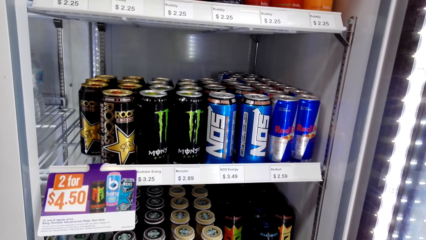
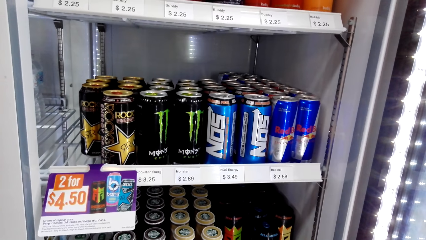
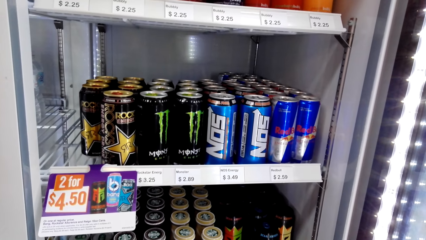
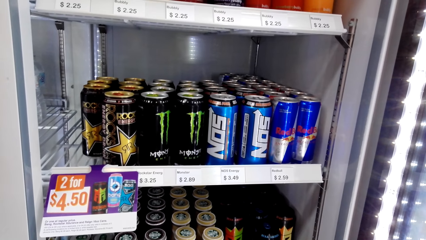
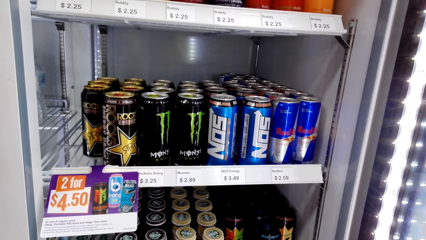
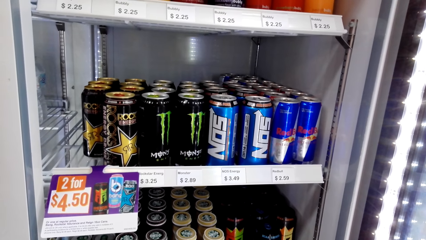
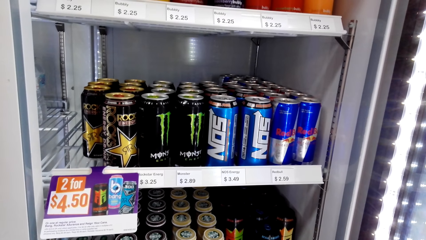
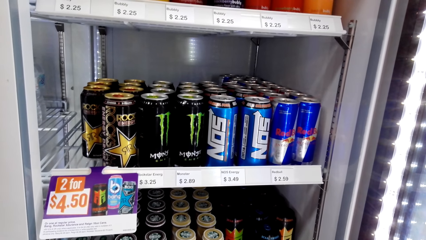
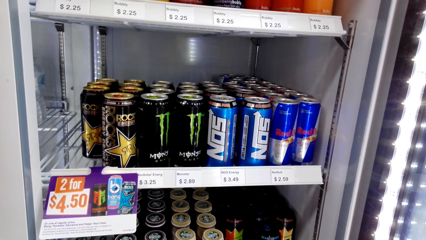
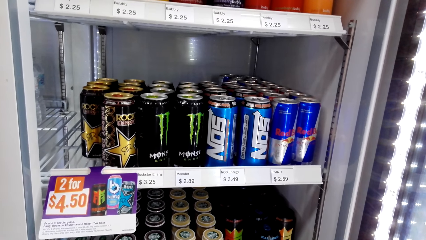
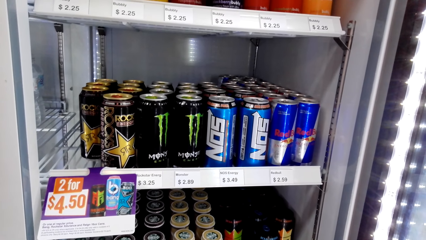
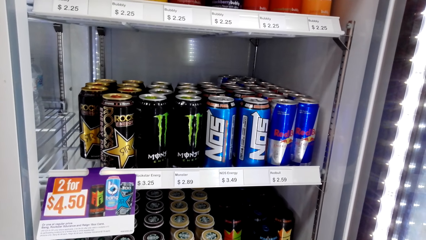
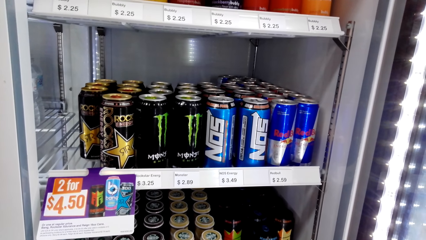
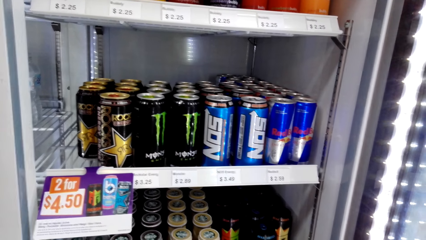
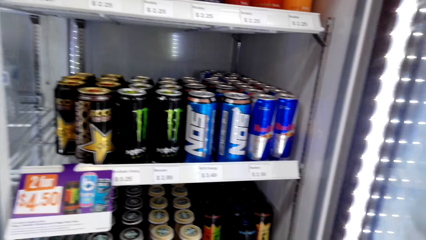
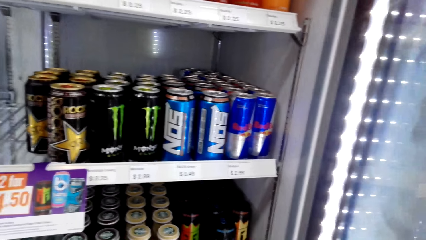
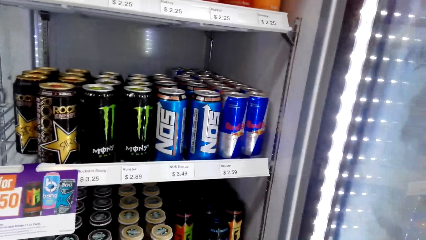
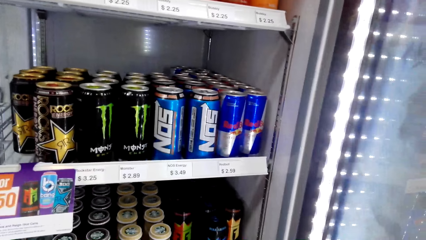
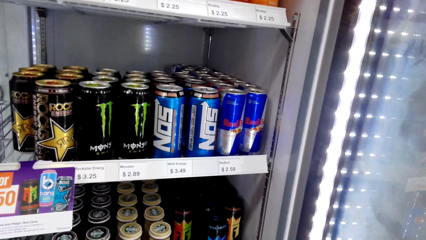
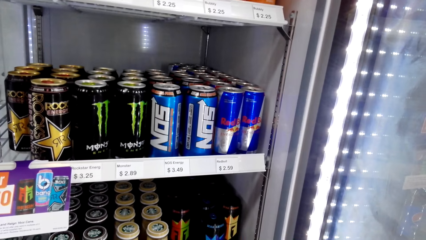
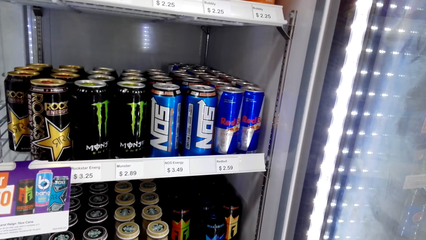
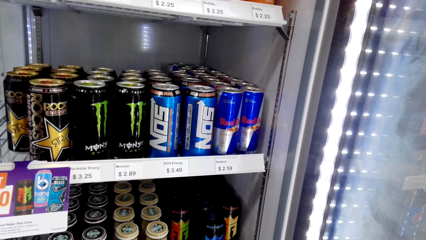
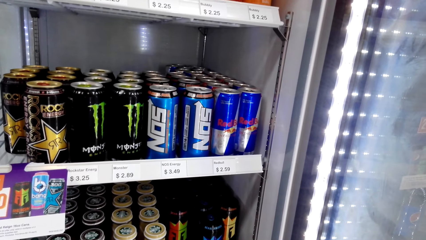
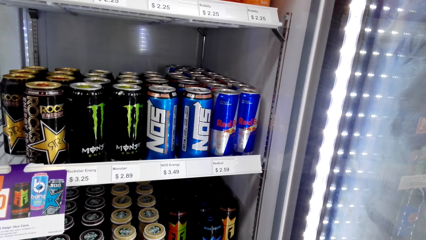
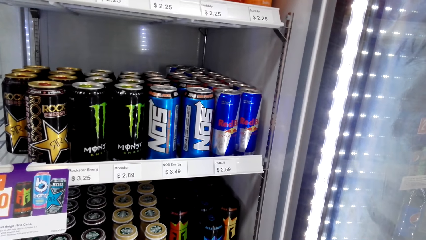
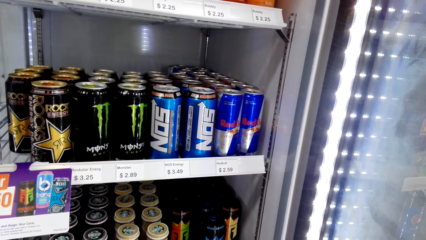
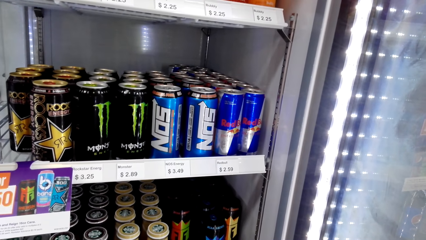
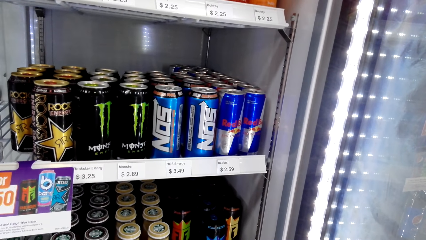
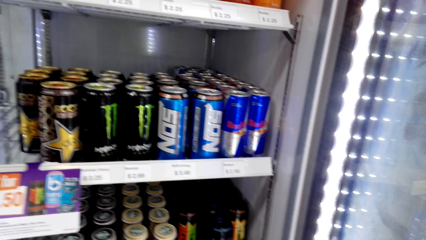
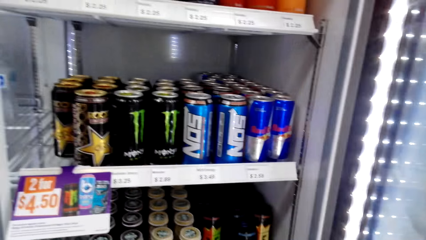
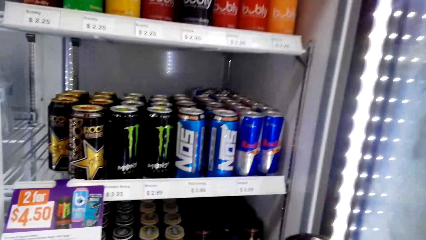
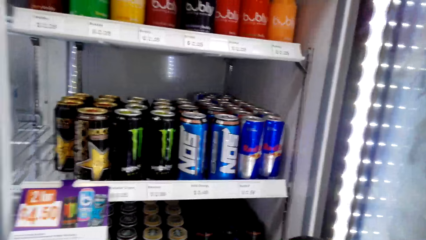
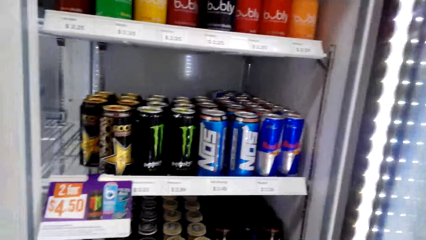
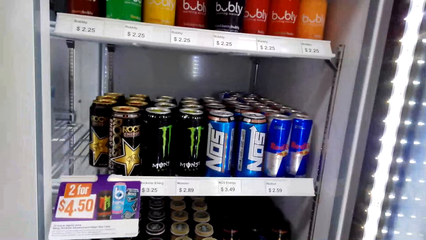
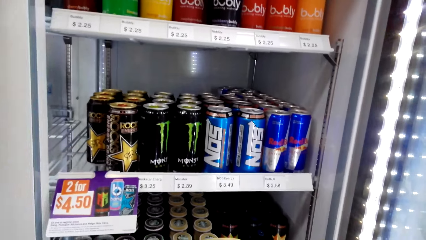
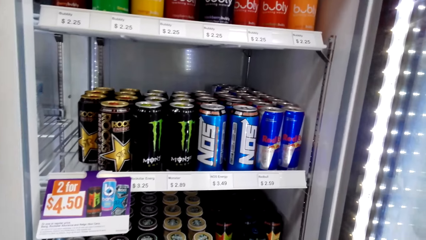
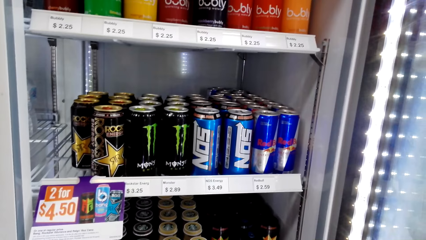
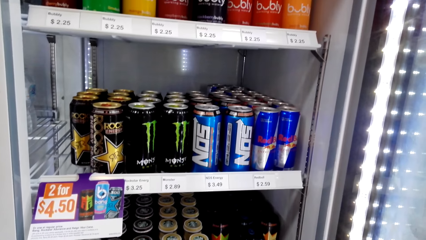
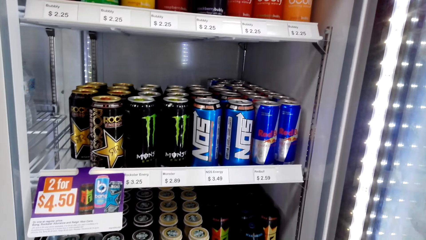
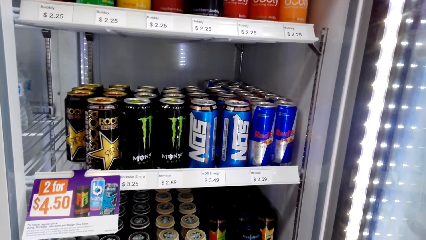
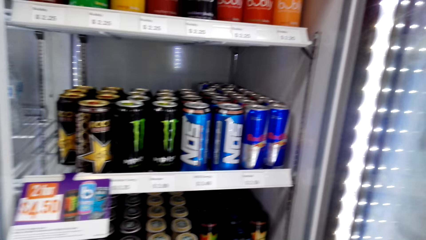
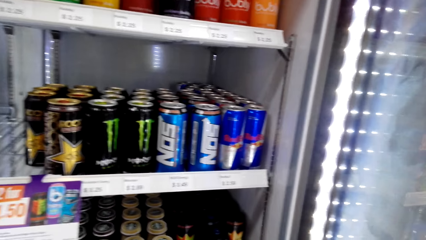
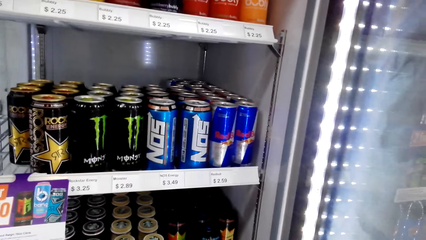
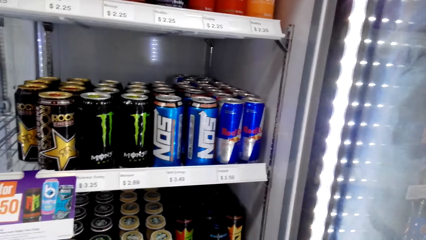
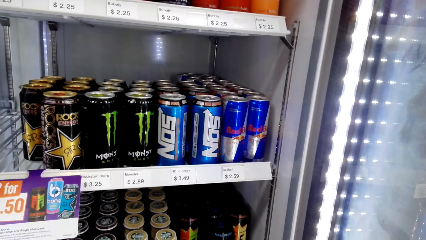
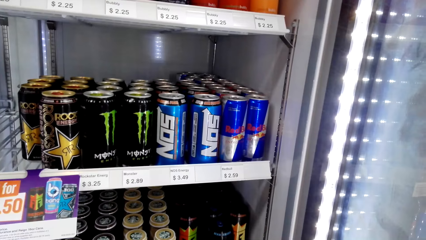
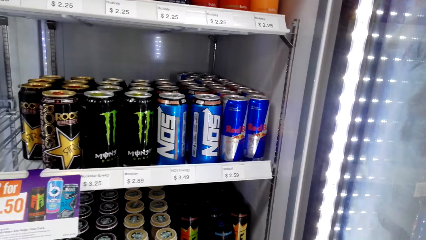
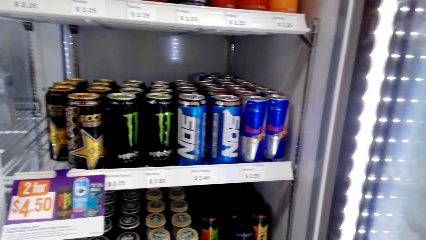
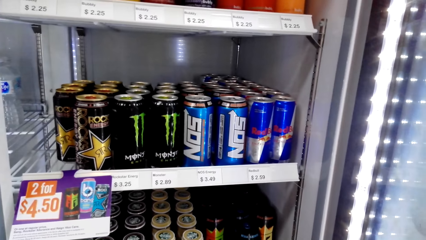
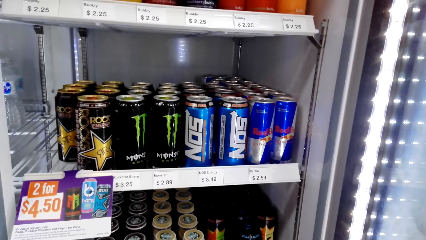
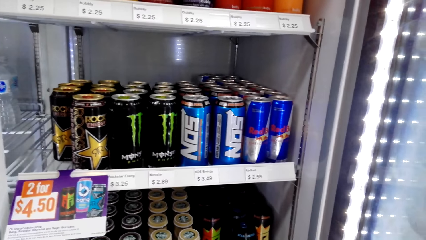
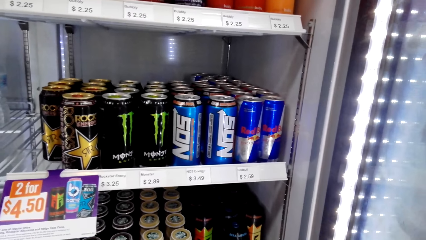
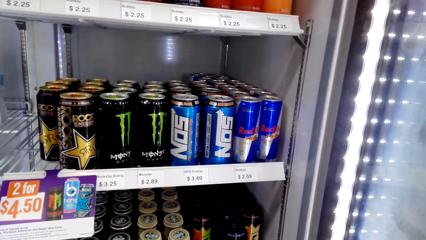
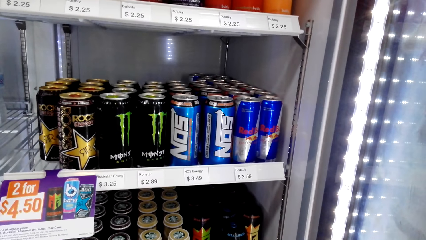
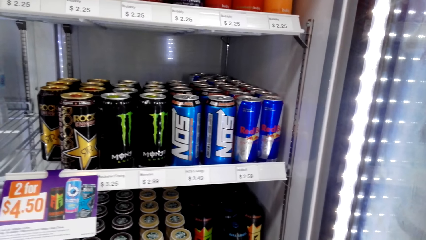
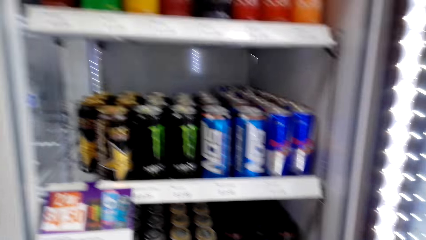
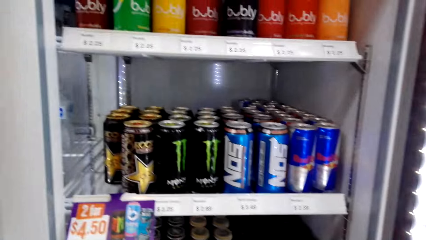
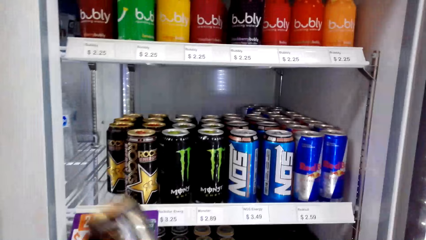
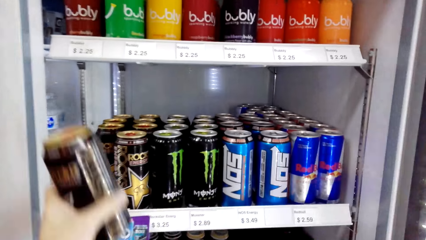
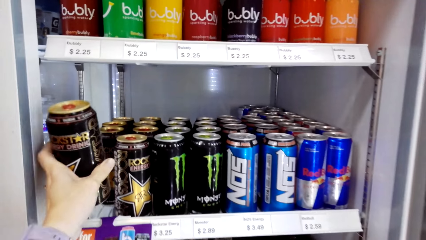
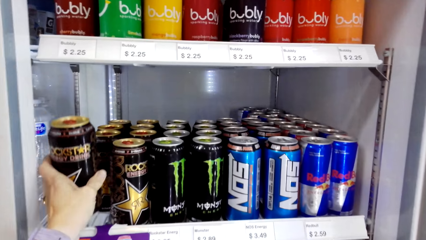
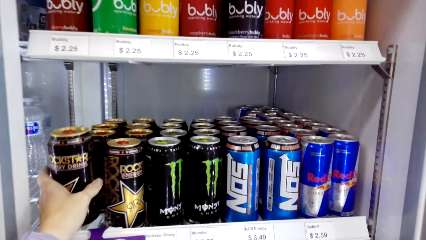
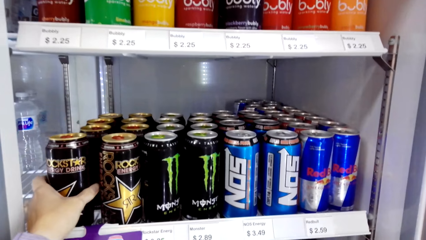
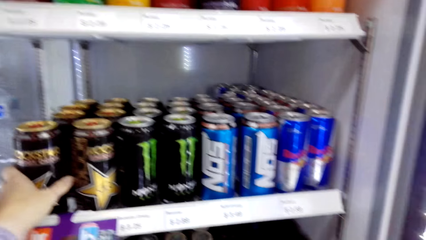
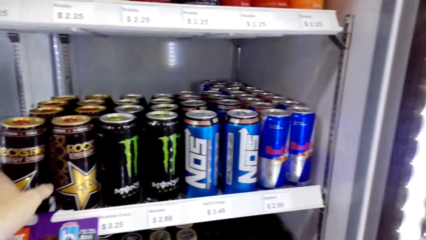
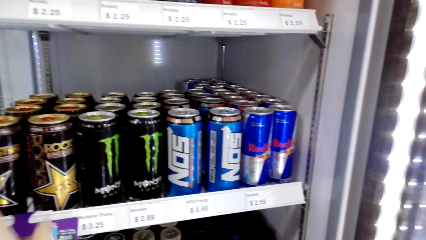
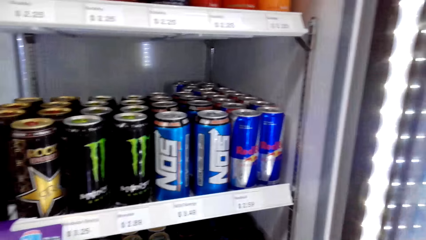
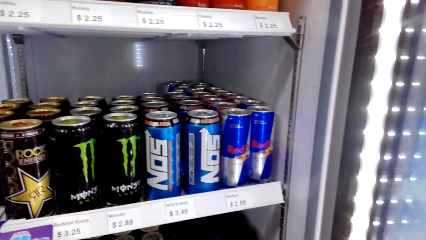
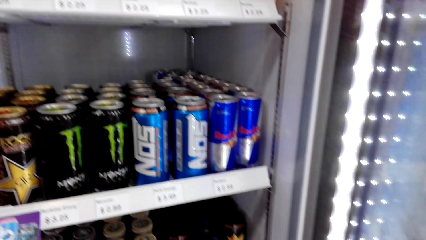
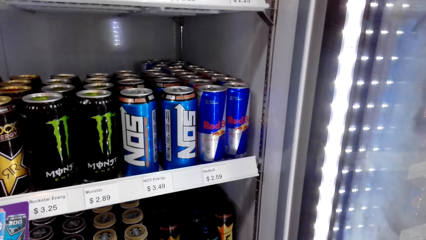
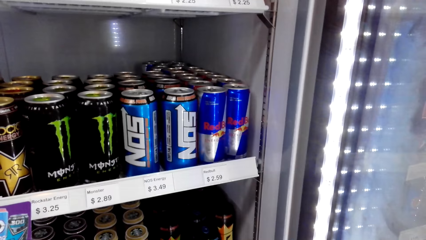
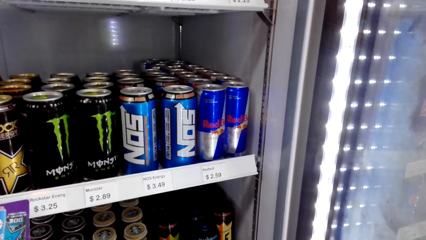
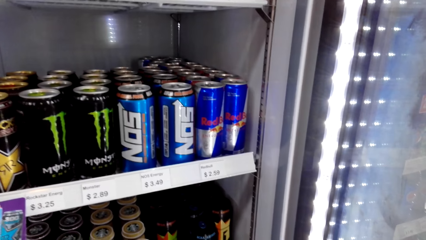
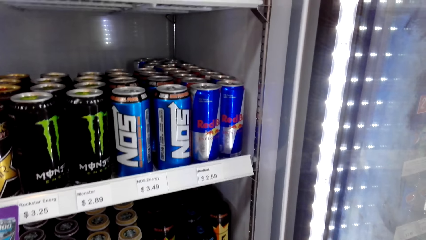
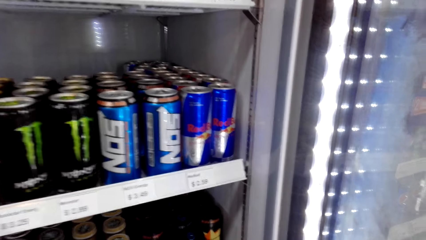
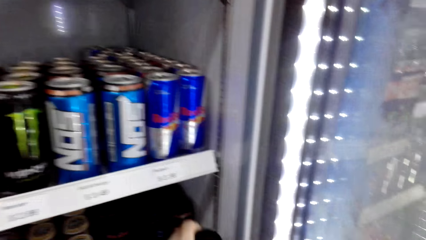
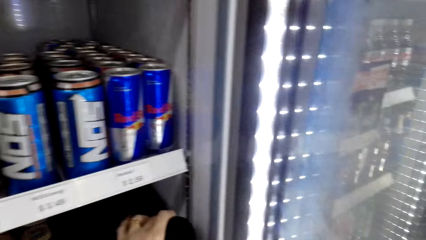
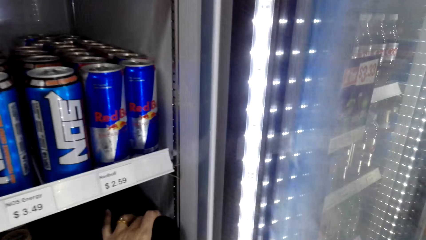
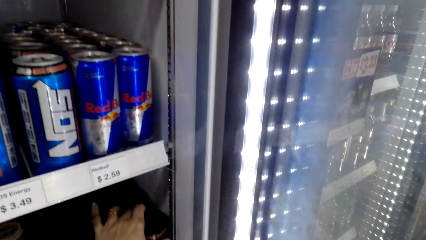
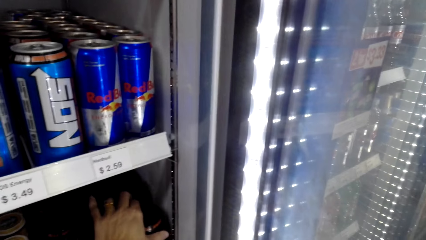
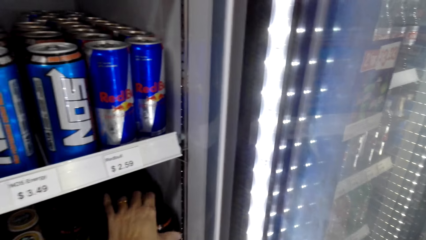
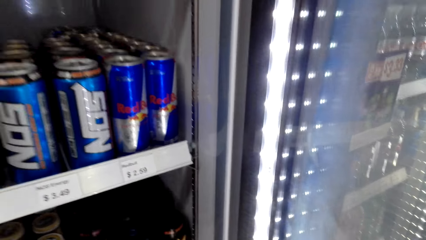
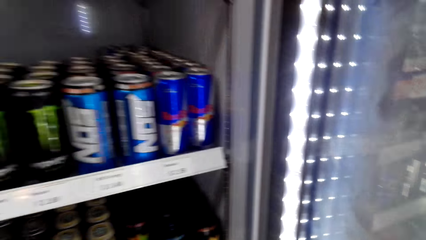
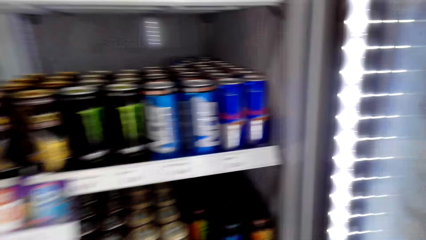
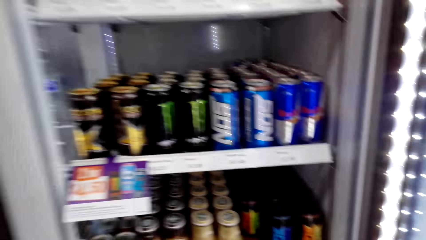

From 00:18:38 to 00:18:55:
The camera wearer puts the drink can in the fridge. They stand on the floor.
